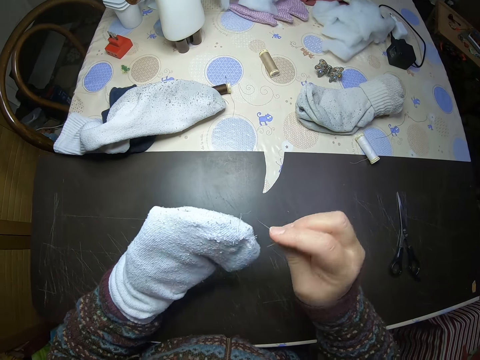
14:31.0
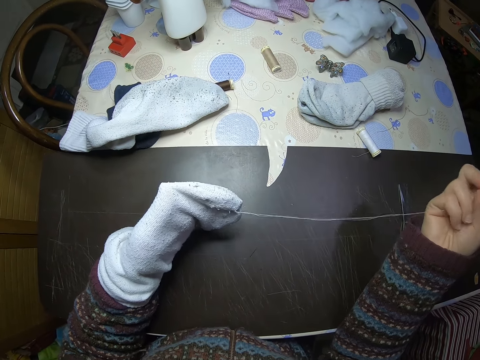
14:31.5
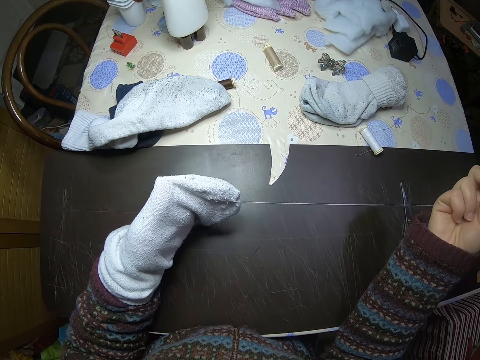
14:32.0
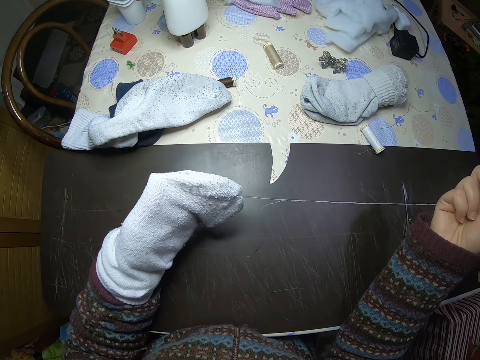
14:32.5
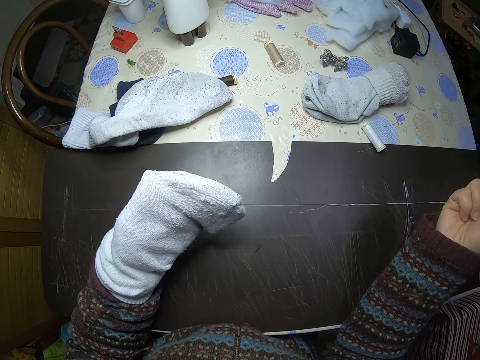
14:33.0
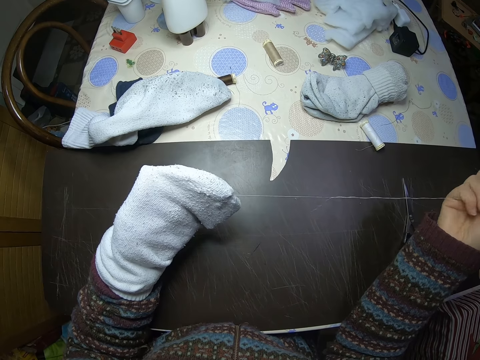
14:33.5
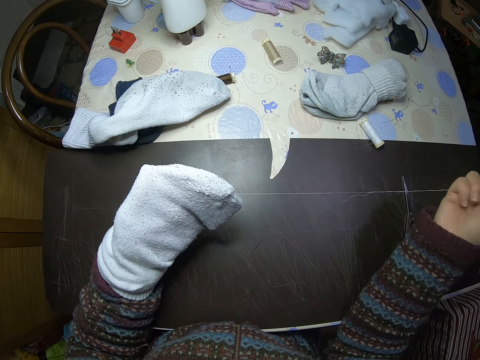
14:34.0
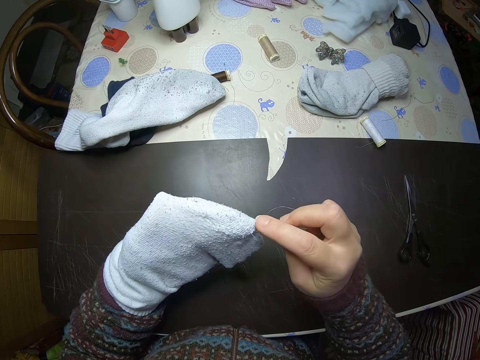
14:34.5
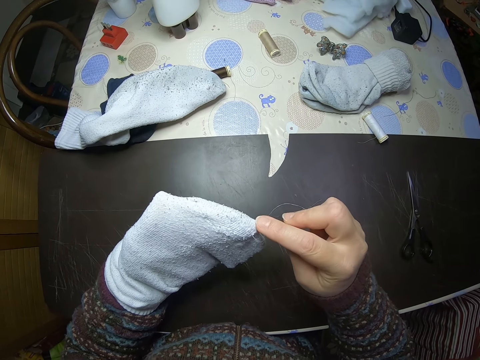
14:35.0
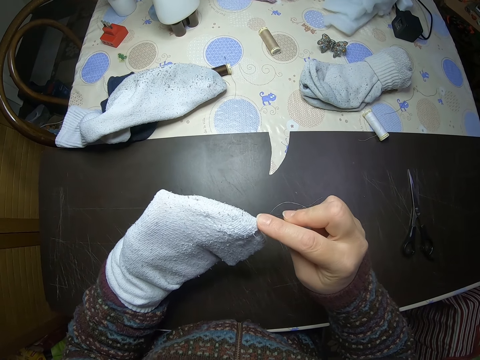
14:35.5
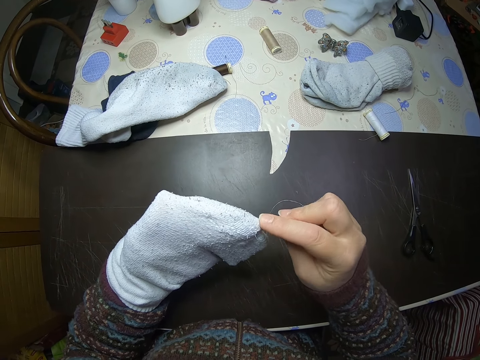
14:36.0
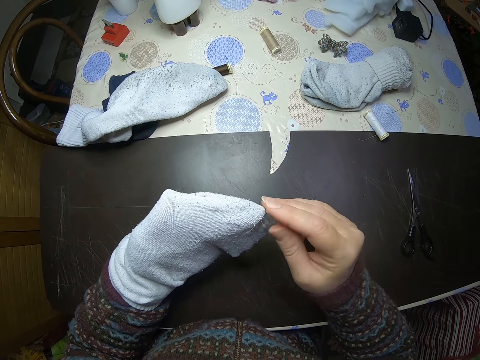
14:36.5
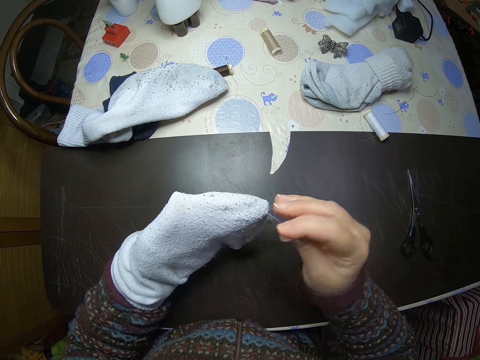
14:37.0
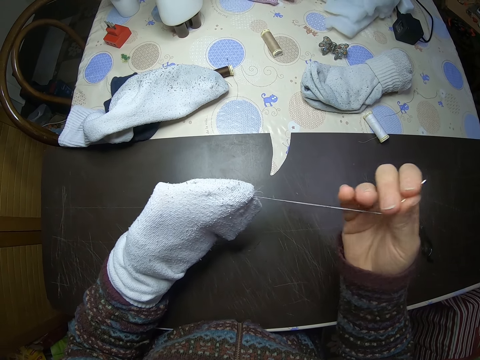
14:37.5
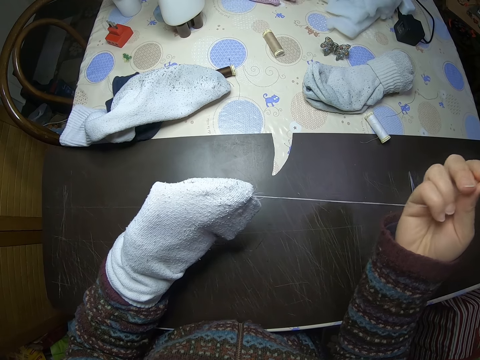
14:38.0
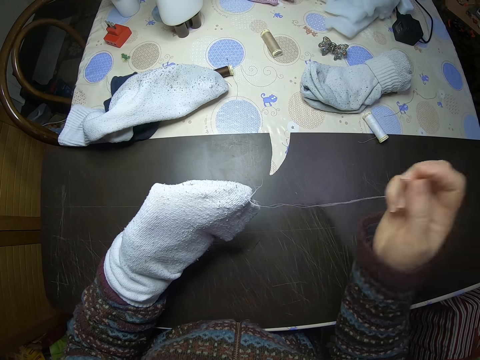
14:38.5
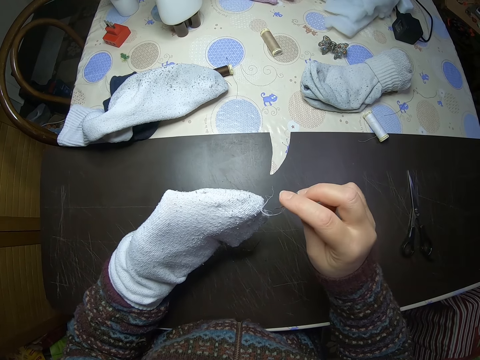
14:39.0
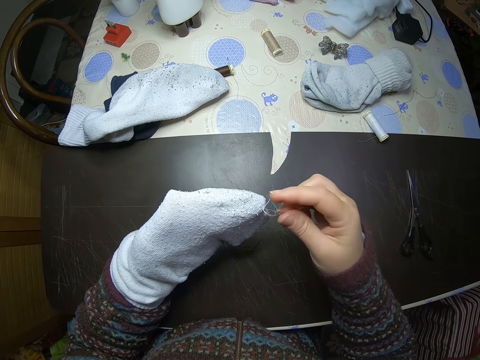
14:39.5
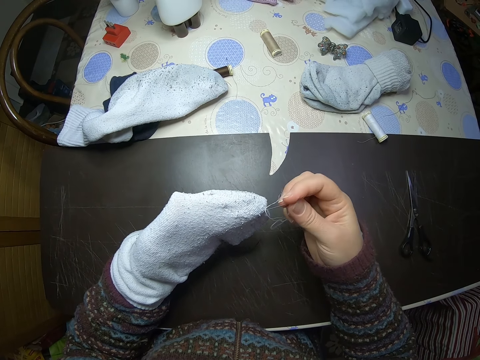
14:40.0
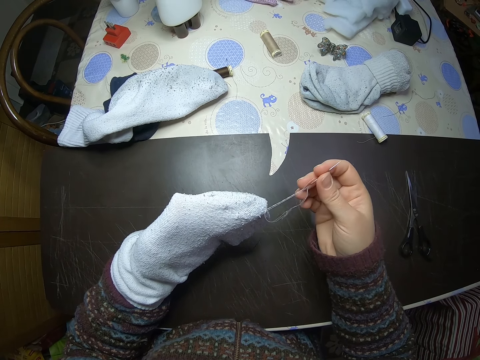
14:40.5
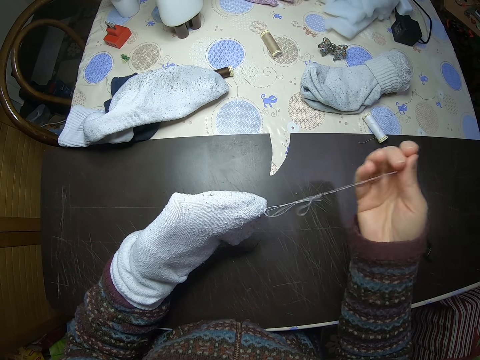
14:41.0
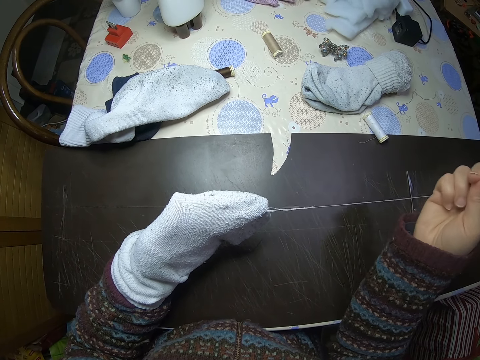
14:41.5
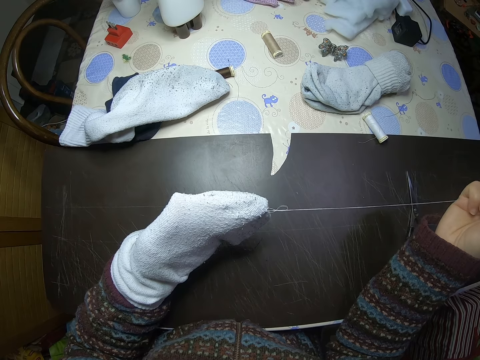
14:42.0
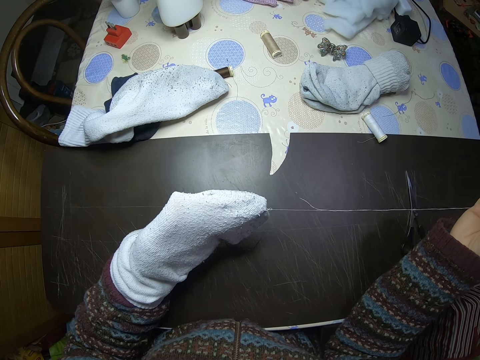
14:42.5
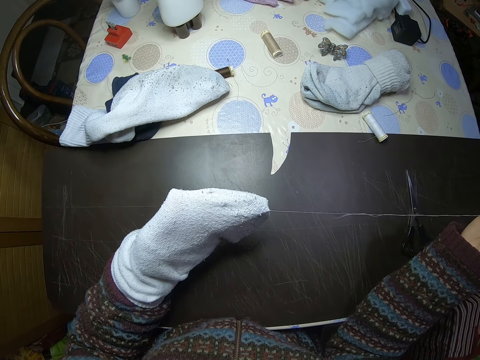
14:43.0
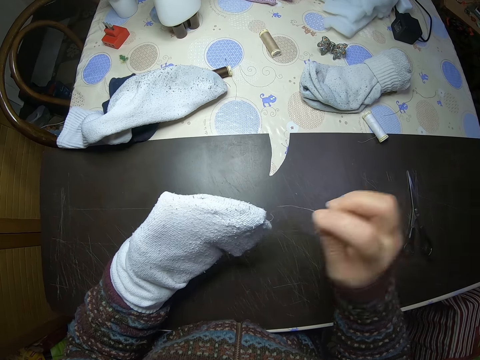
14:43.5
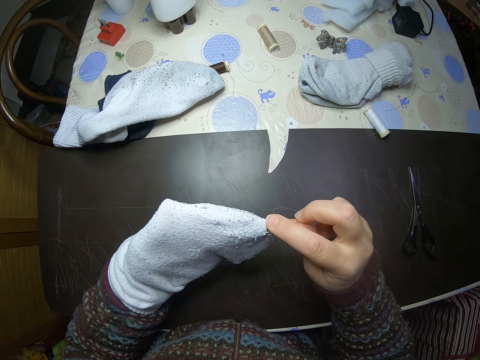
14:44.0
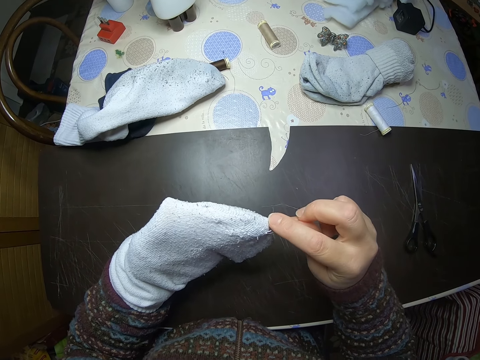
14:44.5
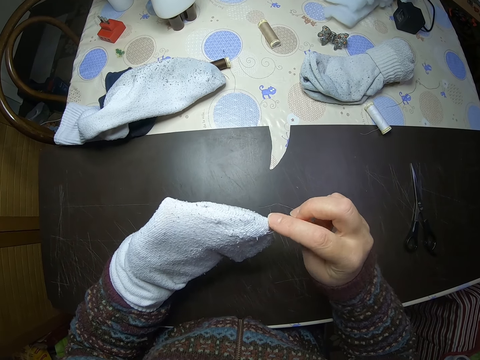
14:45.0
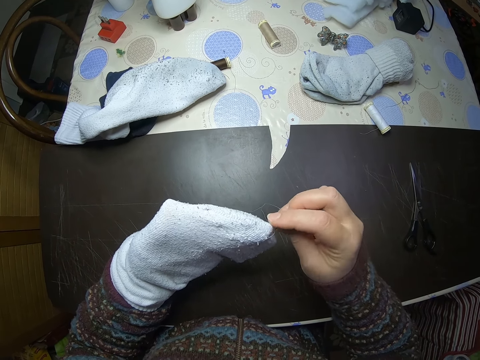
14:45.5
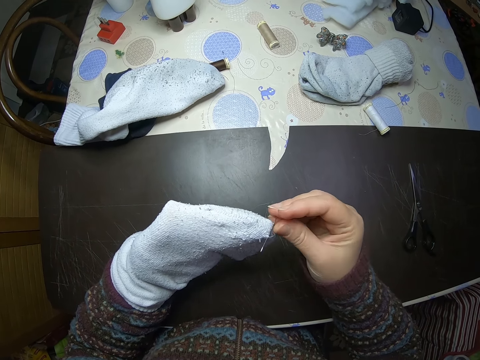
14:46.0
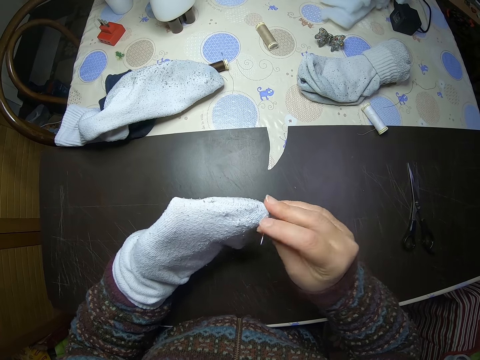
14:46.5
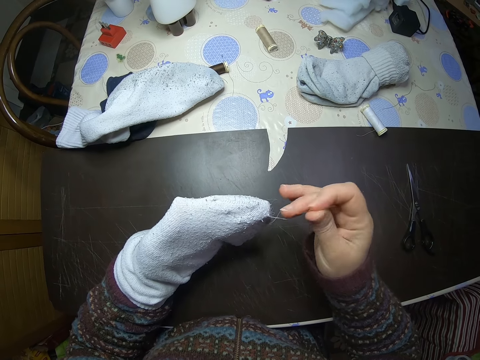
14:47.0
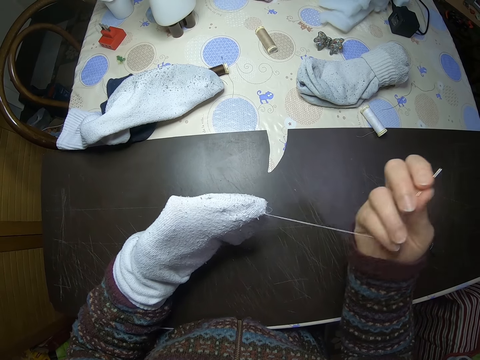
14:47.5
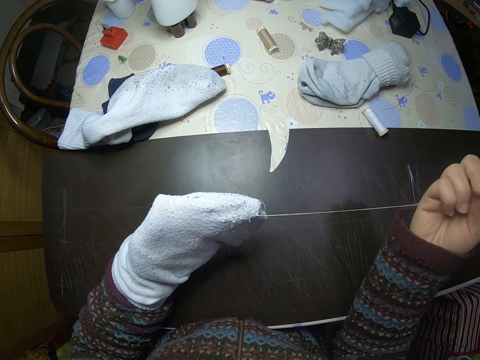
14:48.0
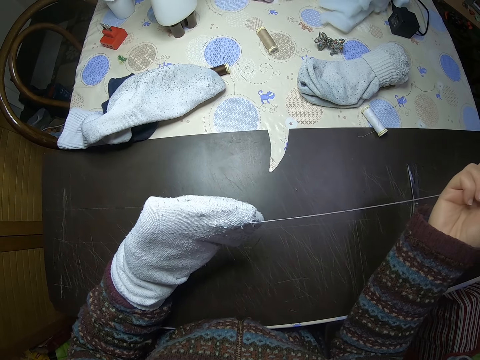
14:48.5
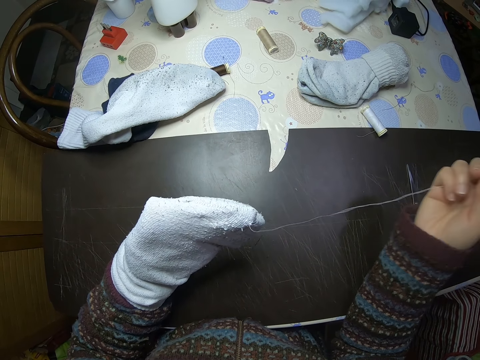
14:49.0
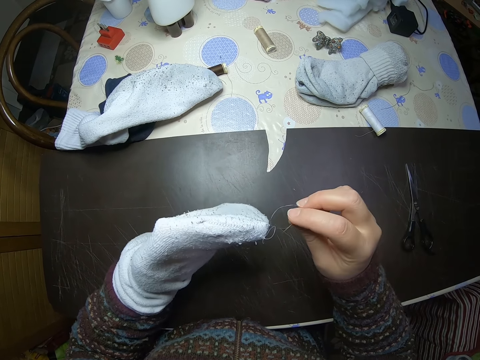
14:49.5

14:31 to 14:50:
The camera wearer sews a thread into the sock. They pull the thread. They sew a thread into the sock. They pull the thread. They sew a thread into the sock. They pull the thread. They sew a thread into the sock. They pull the thread.

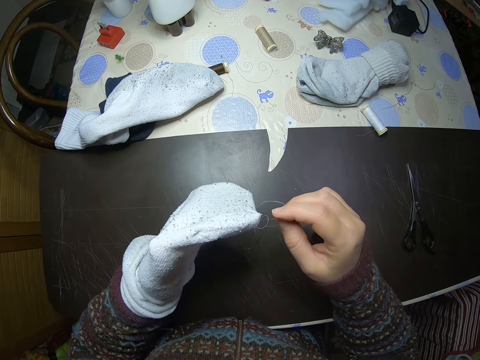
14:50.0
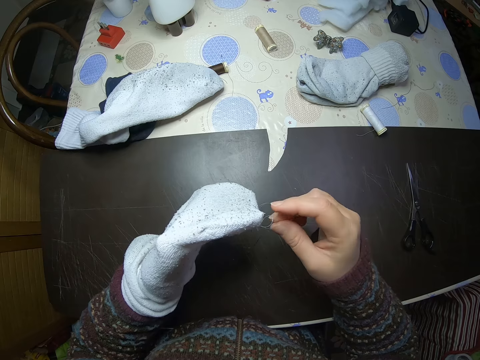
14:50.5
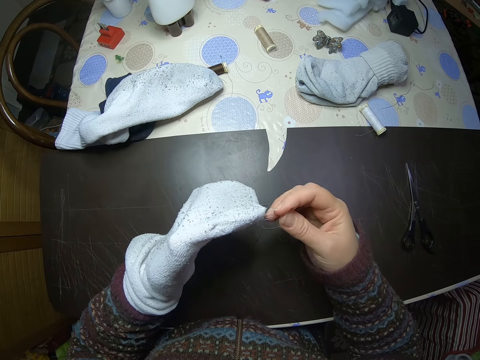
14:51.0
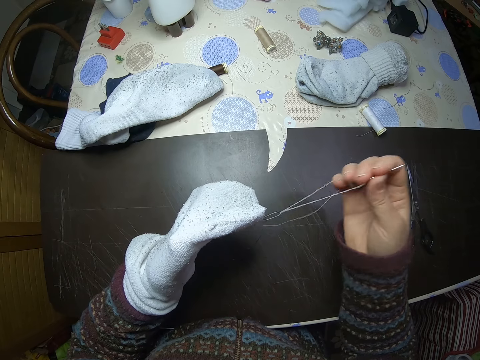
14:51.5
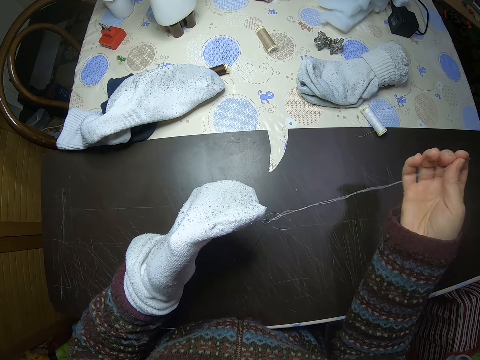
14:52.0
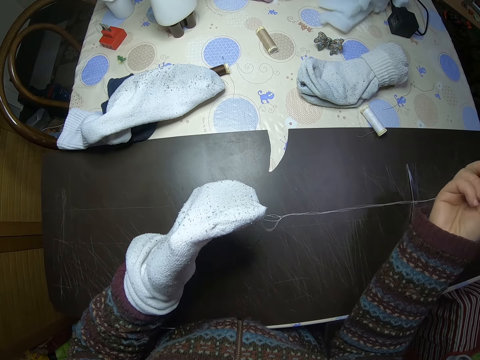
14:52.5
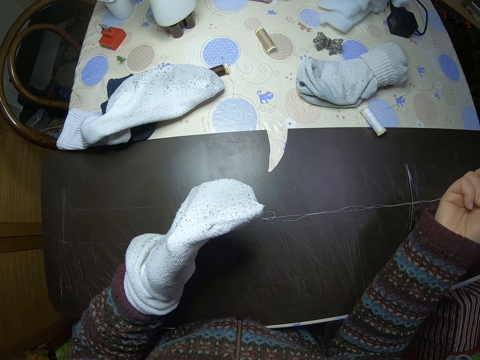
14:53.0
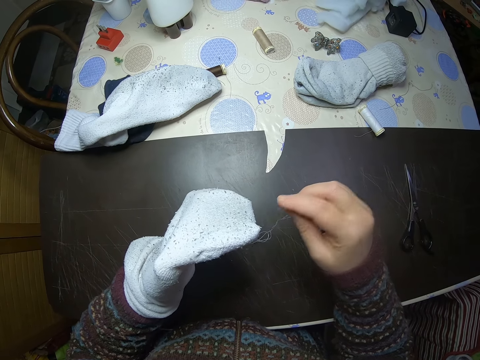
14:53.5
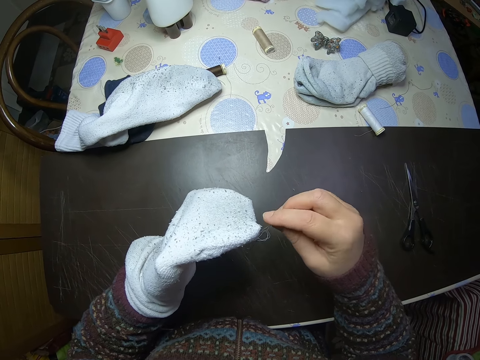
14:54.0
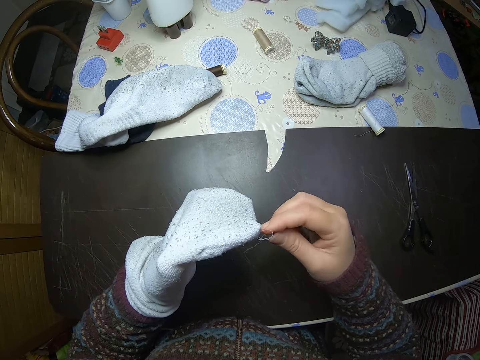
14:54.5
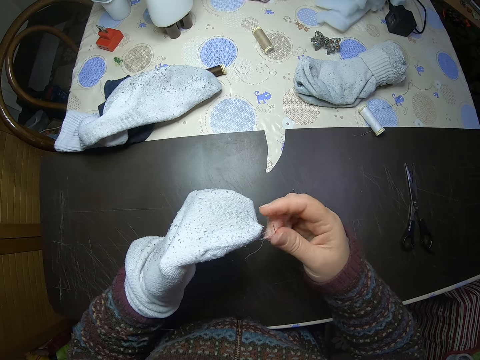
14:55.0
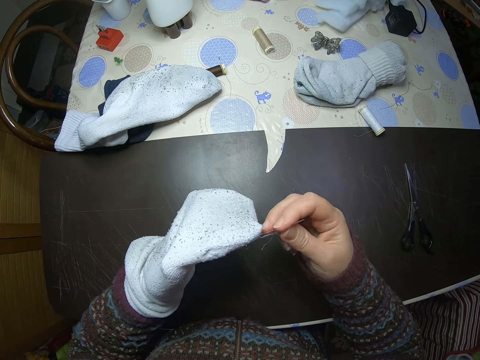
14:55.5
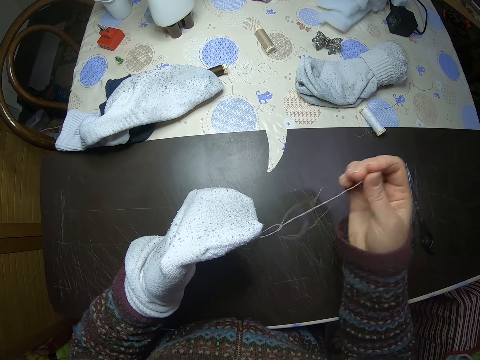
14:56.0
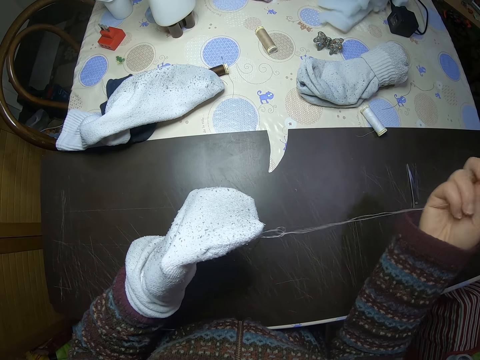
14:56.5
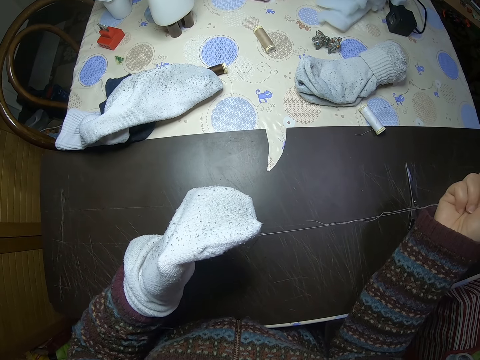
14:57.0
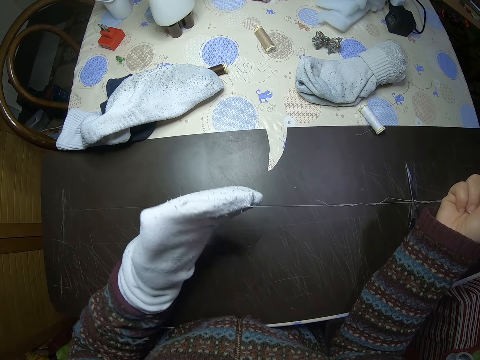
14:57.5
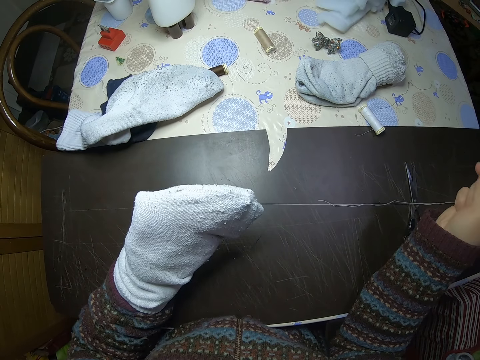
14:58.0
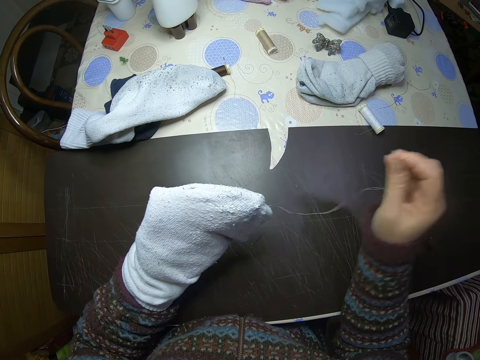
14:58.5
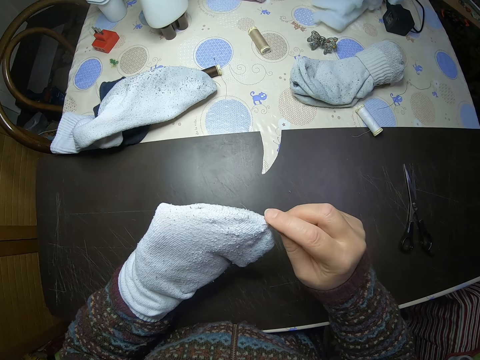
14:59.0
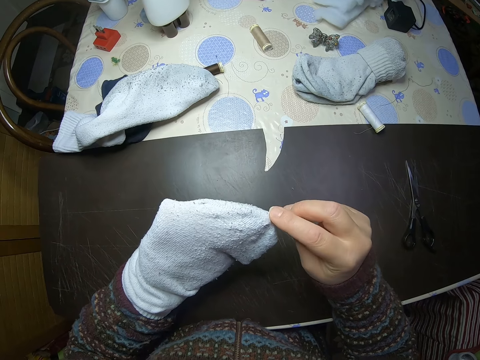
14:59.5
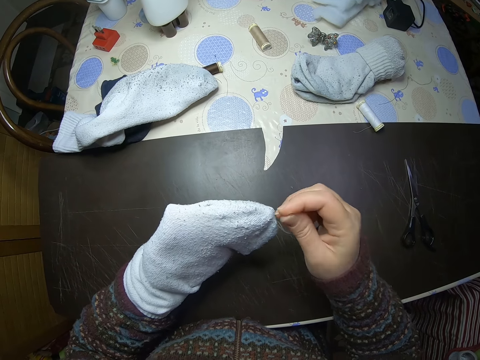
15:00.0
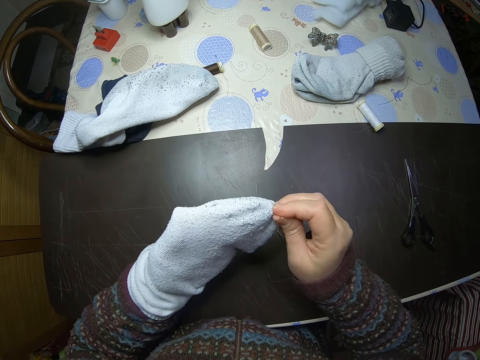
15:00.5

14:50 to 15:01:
The camera wearer sews a thread into the sock. They pull the thread. They sew a thread into the sock. They pull the thread. They sew a thread into the sock.
